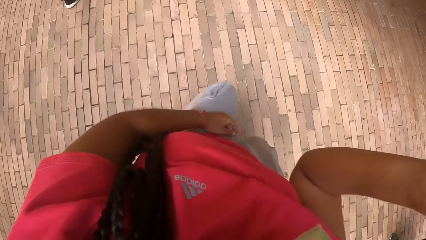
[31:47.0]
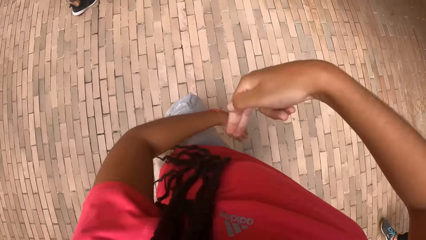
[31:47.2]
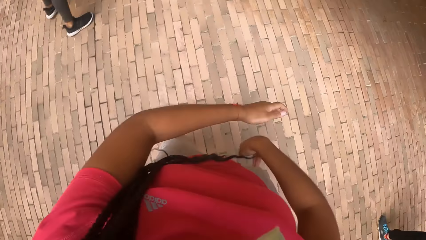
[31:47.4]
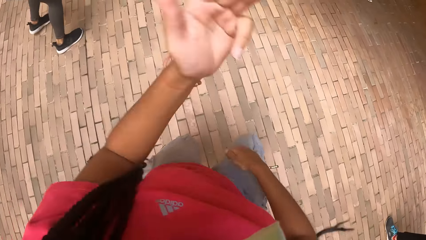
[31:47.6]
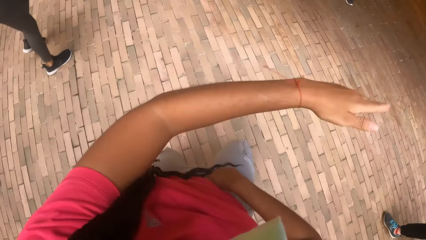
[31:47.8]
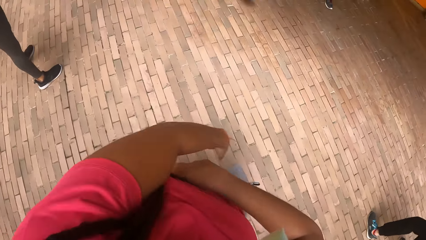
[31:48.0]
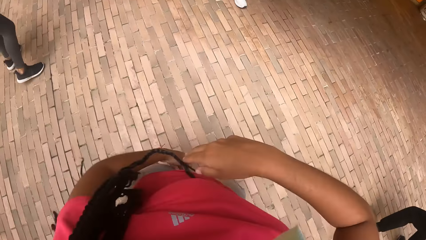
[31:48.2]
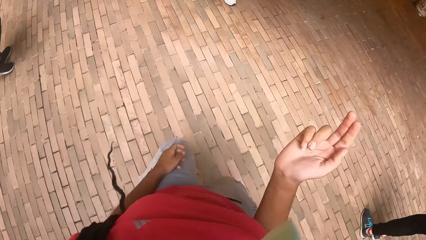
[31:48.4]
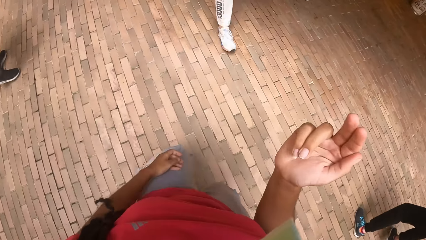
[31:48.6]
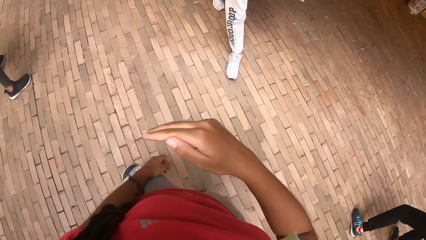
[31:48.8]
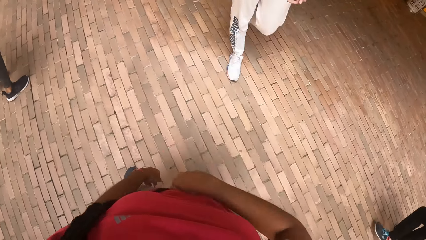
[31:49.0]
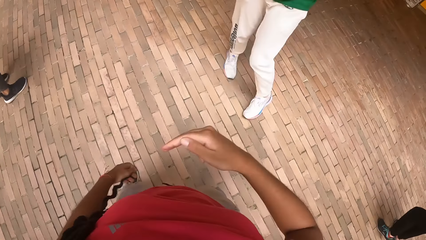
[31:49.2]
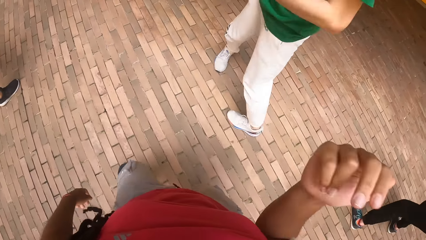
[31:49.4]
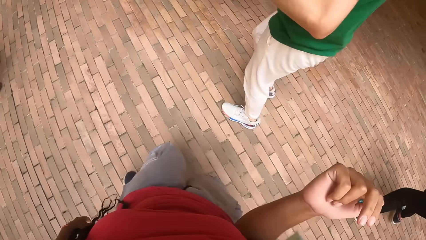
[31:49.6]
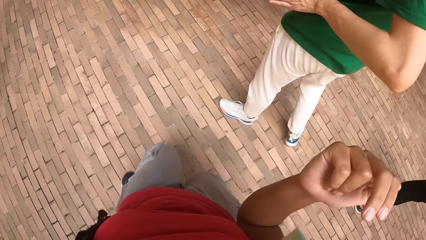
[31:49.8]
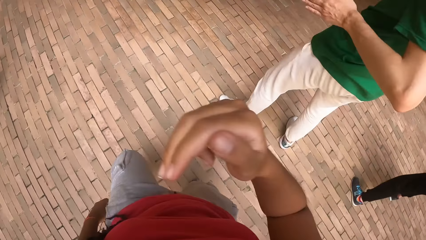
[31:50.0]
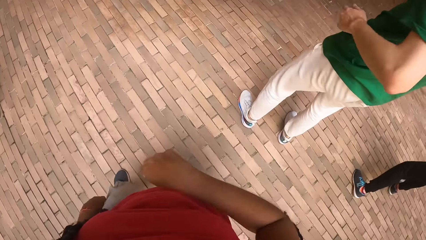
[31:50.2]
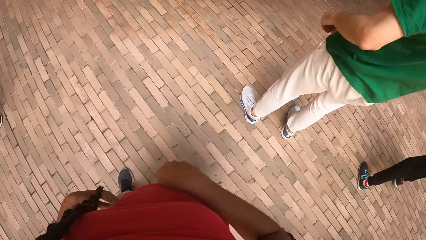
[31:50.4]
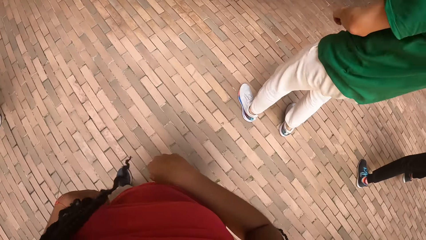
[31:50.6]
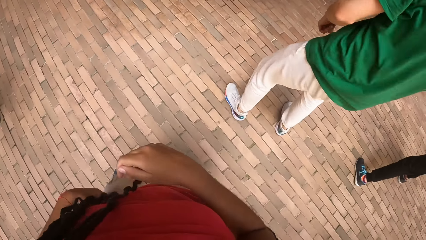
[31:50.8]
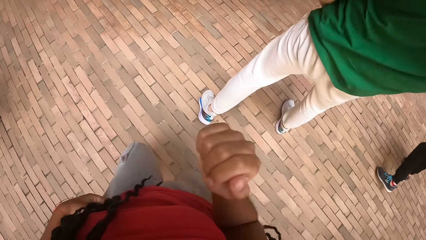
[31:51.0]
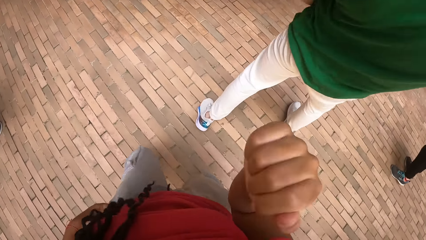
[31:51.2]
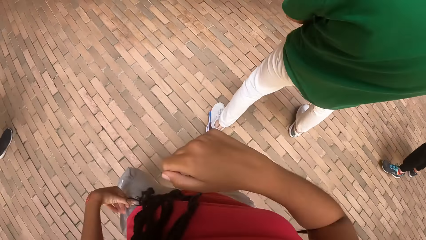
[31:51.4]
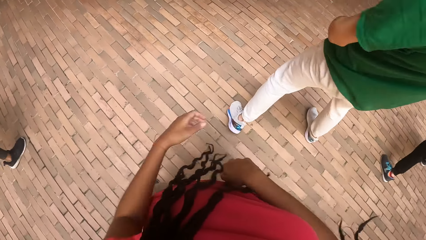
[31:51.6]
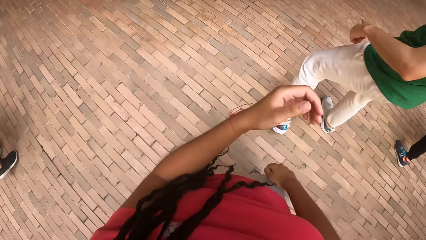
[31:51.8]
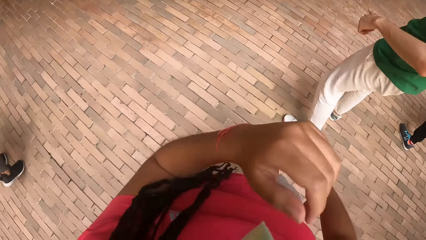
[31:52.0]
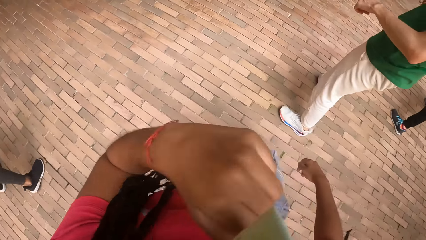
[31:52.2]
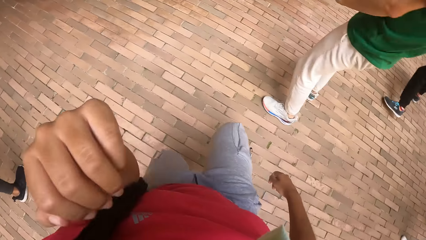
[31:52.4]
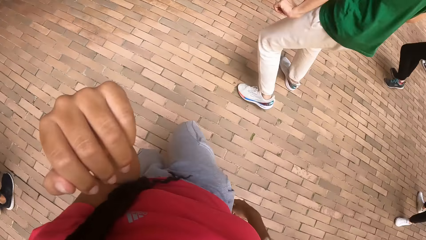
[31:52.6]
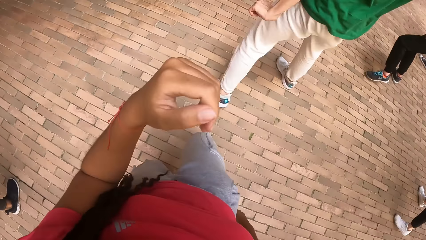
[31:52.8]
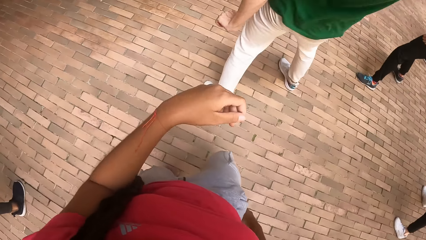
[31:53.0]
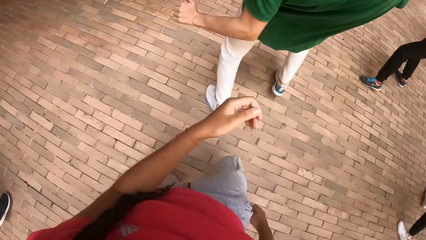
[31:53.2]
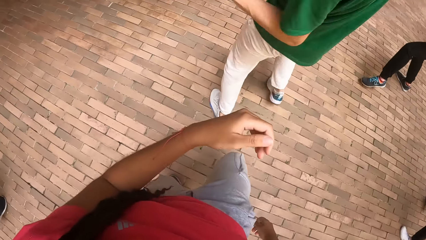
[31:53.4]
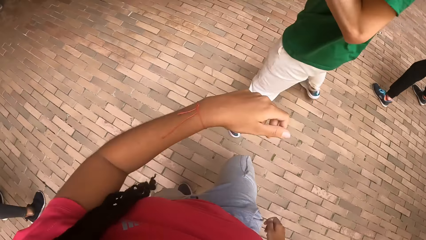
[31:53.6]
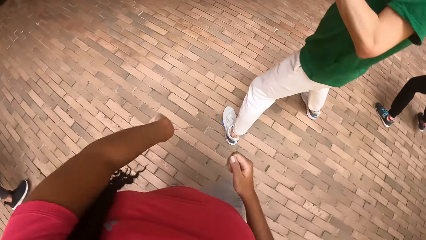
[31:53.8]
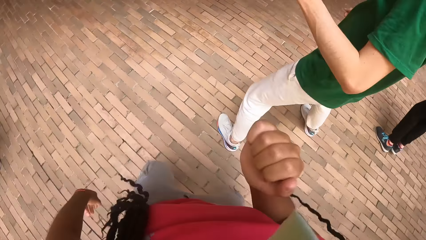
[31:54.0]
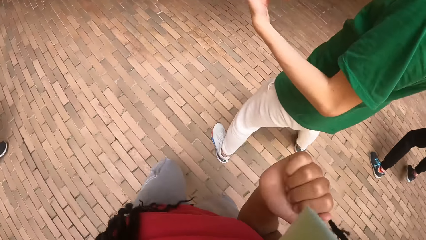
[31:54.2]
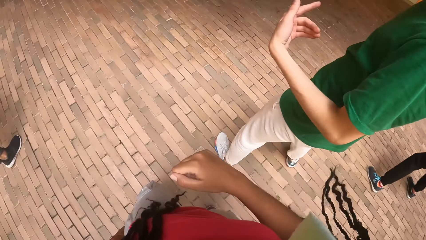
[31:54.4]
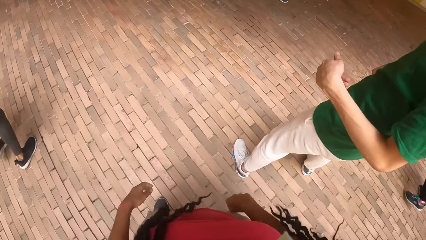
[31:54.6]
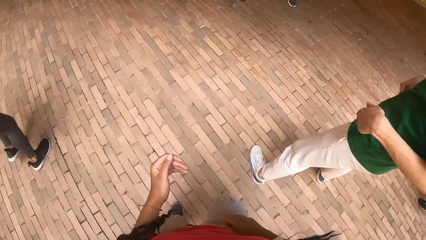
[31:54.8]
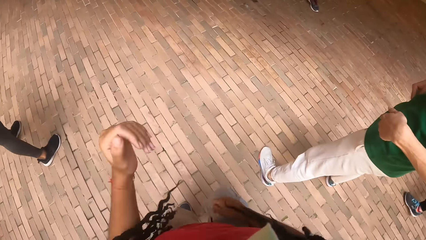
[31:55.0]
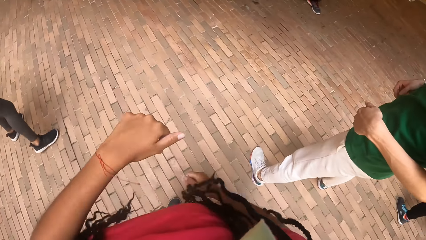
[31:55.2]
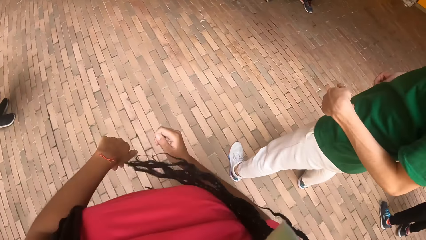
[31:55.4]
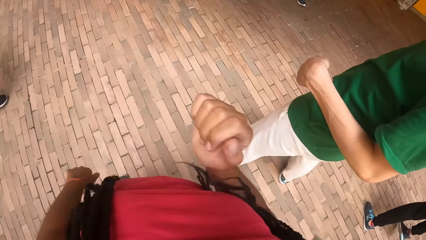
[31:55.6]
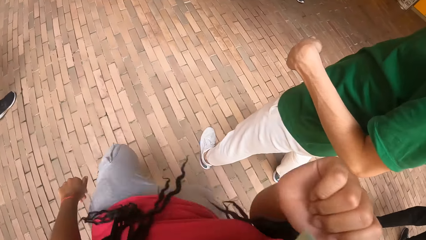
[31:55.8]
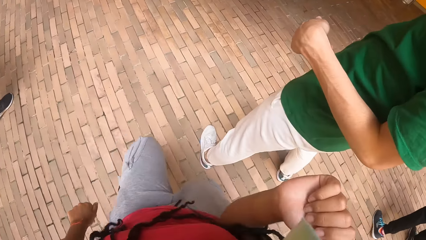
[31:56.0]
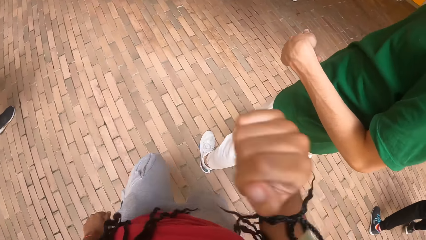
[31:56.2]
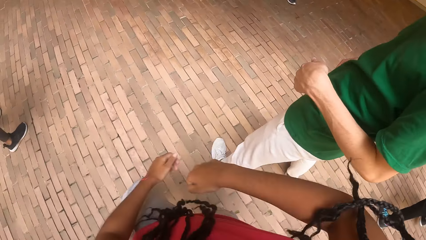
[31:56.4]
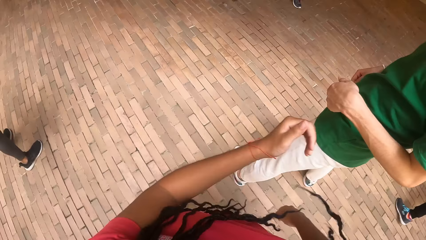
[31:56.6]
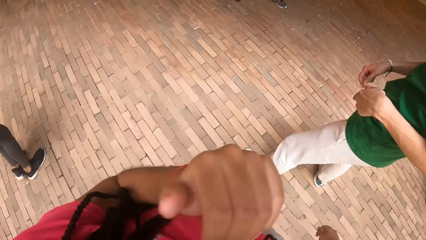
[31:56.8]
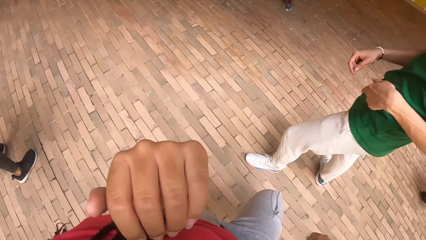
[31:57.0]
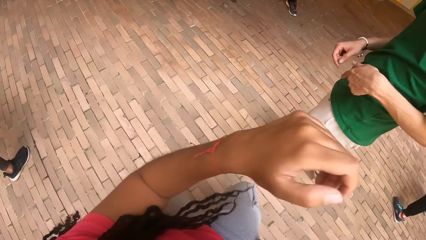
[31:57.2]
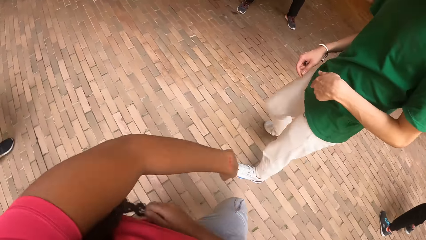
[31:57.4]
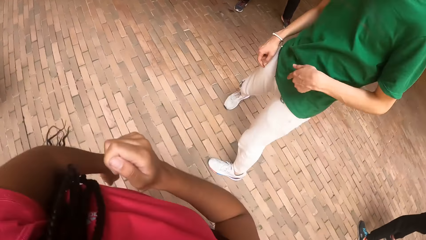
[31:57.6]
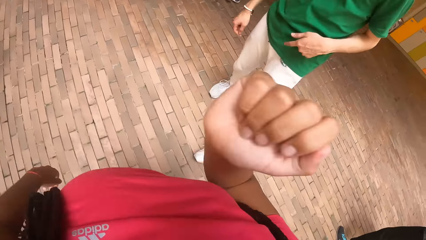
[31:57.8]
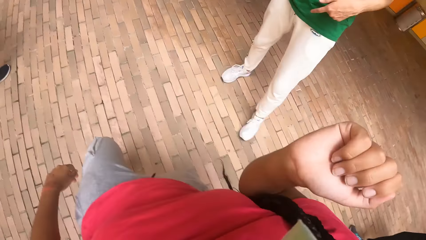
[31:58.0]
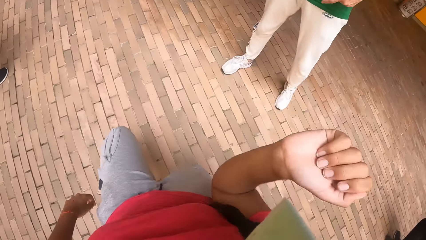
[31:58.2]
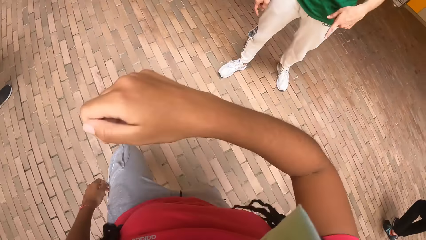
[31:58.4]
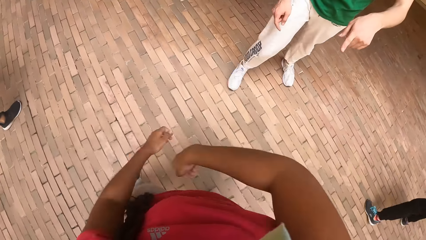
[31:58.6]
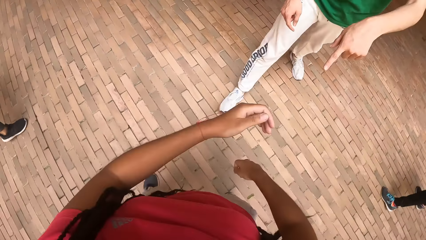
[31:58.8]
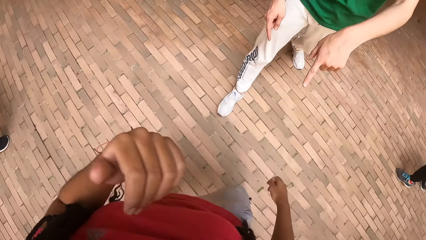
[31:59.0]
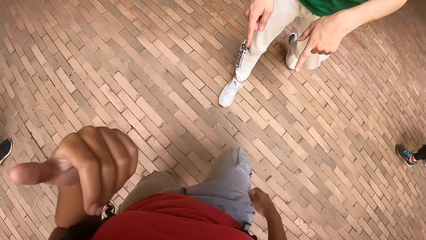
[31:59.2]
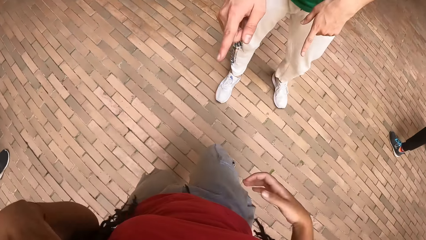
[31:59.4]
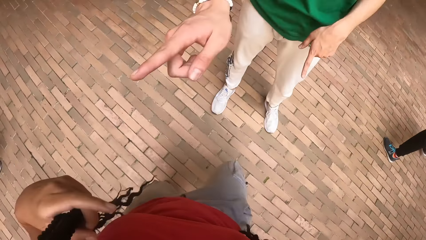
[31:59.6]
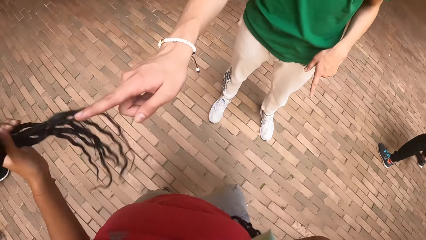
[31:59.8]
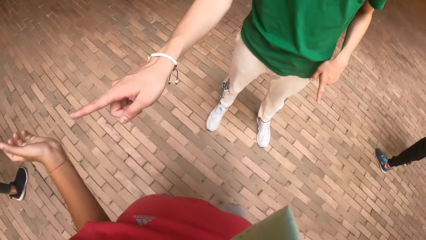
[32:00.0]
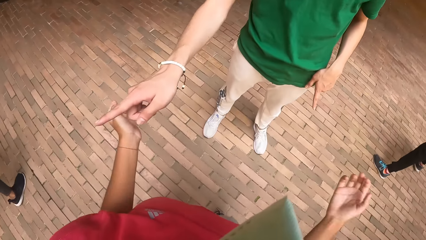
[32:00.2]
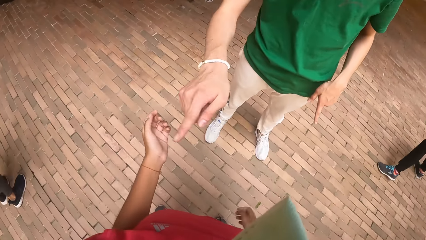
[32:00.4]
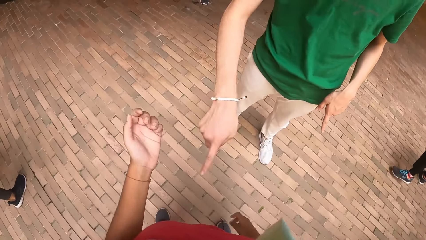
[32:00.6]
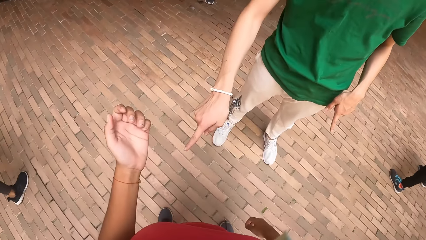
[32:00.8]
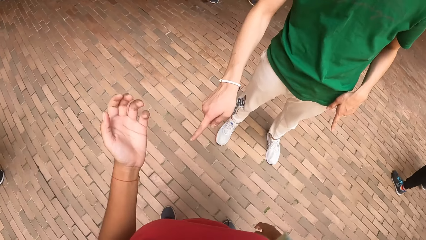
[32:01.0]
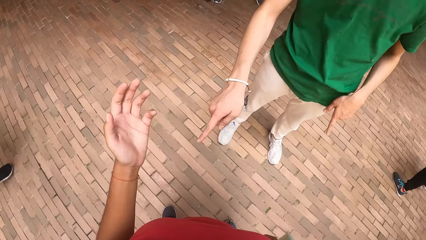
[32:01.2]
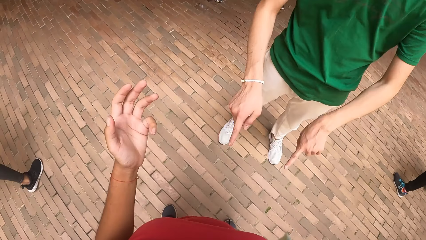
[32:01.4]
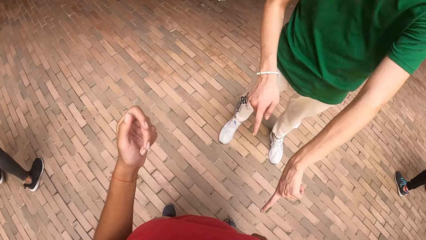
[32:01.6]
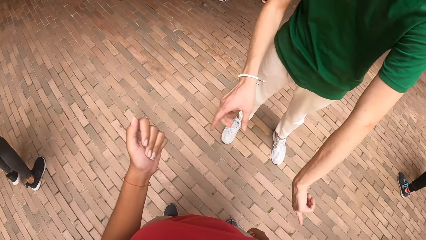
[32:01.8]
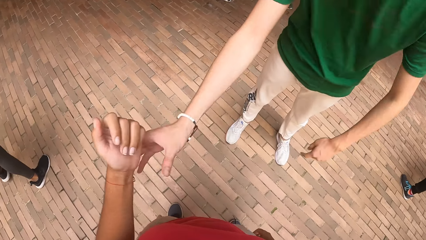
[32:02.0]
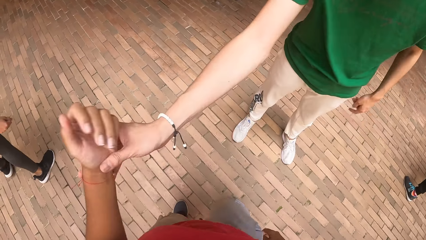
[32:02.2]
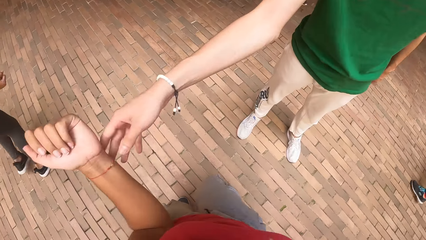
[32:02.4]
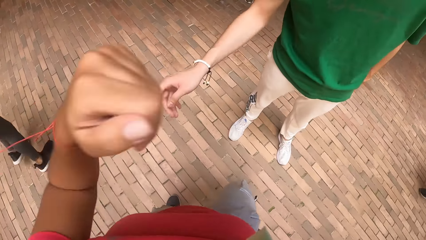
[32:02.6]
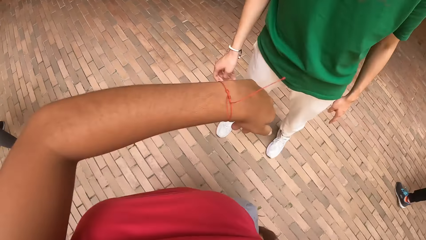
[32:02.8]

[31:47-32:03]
The man walks towards the camera wearer. The man exercises. The man interacts with the camera wearer. The man holds the left hand of the camera wearer with his right hand.
